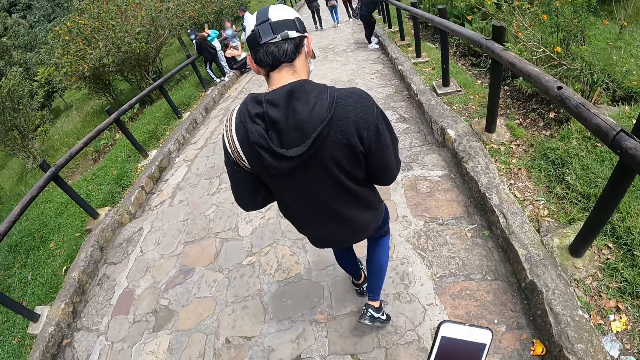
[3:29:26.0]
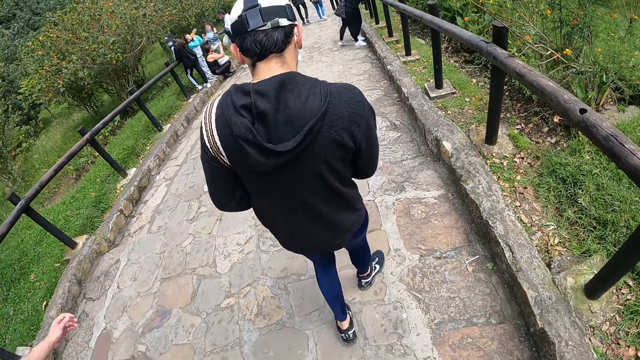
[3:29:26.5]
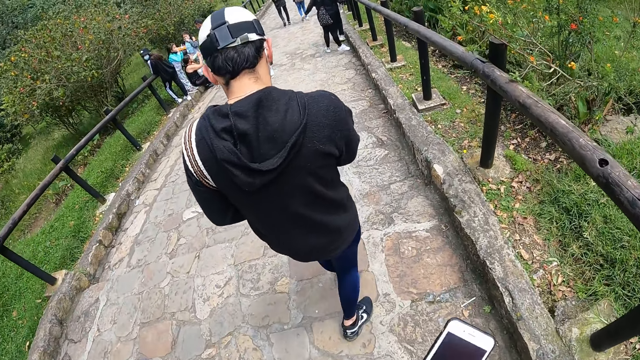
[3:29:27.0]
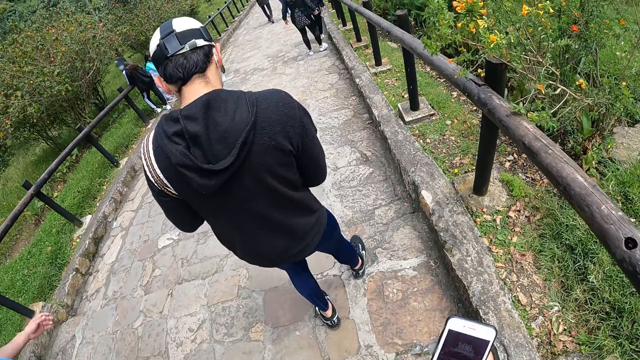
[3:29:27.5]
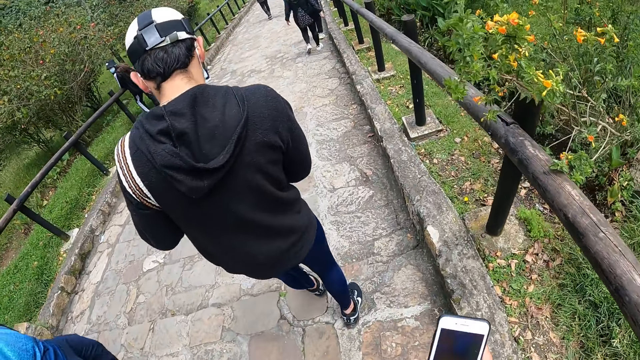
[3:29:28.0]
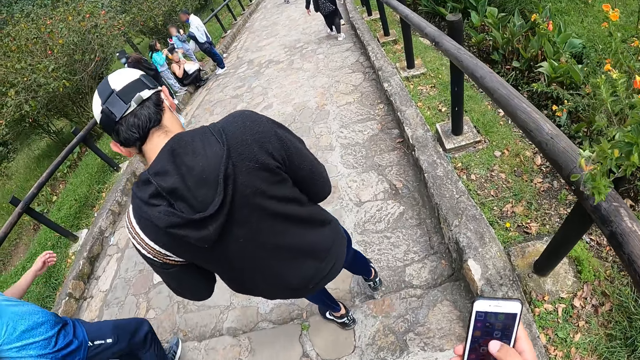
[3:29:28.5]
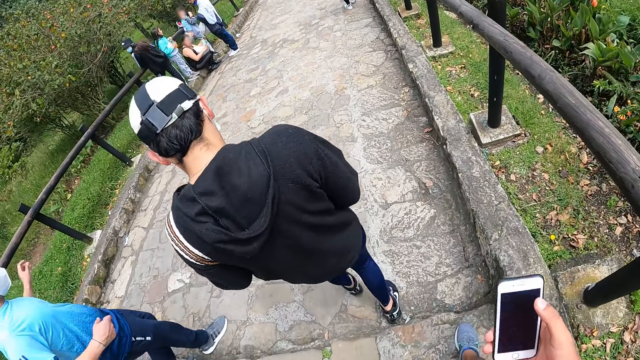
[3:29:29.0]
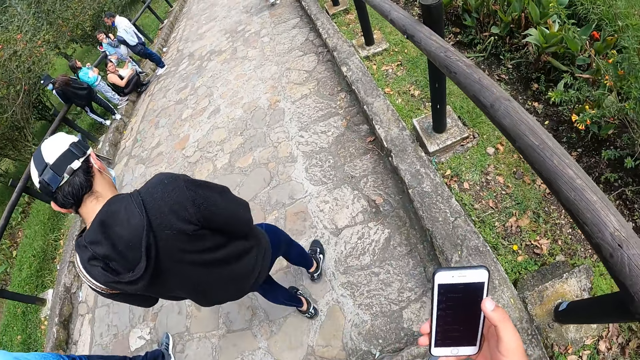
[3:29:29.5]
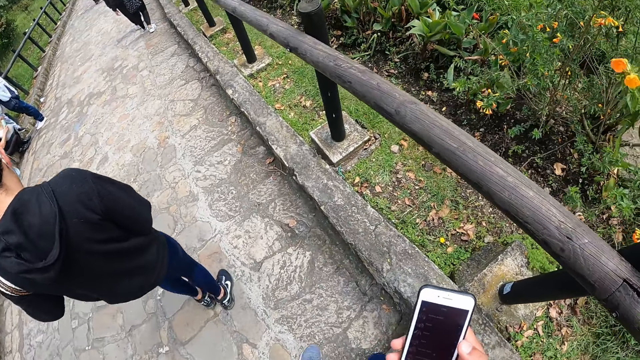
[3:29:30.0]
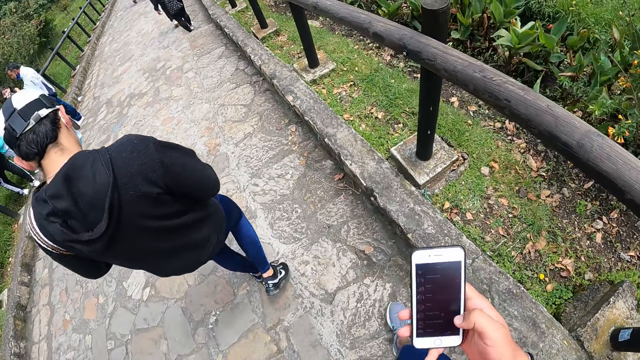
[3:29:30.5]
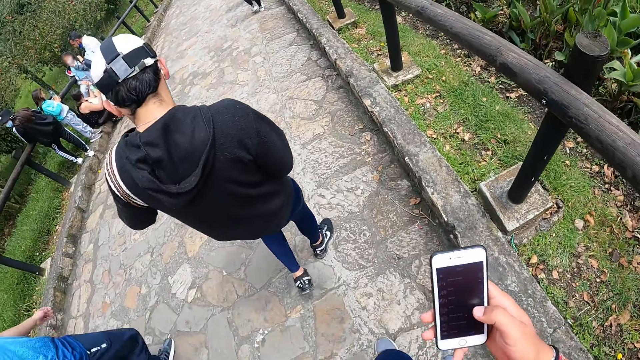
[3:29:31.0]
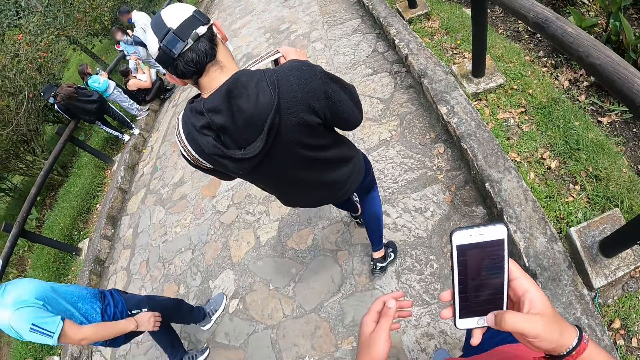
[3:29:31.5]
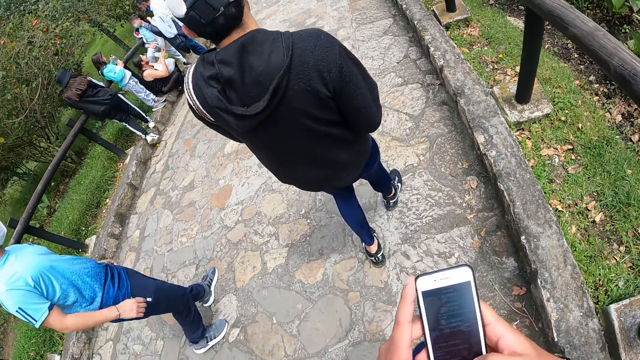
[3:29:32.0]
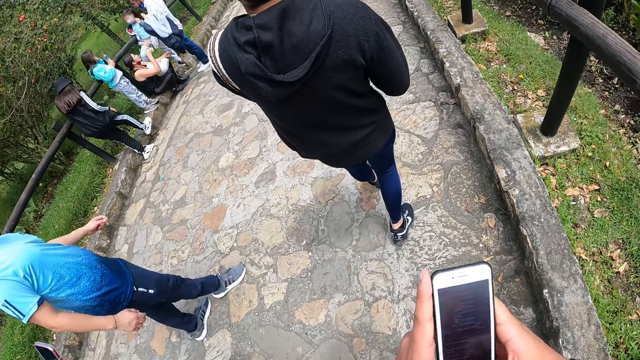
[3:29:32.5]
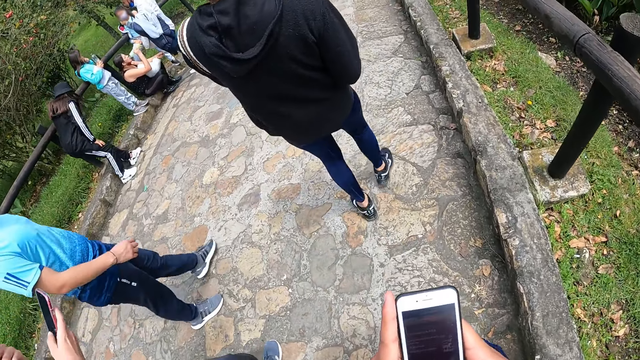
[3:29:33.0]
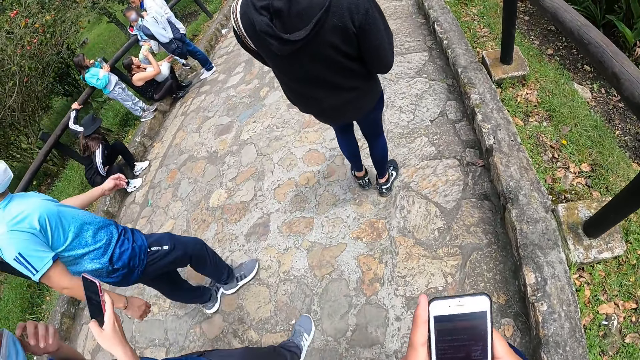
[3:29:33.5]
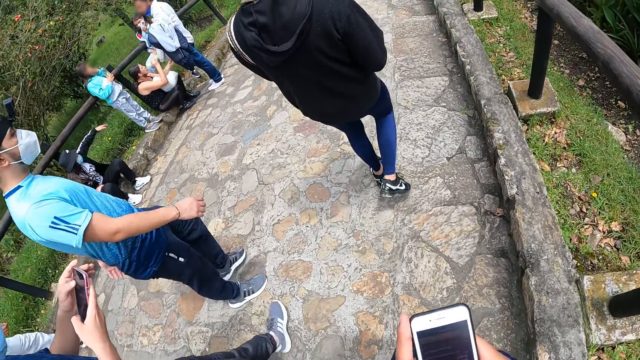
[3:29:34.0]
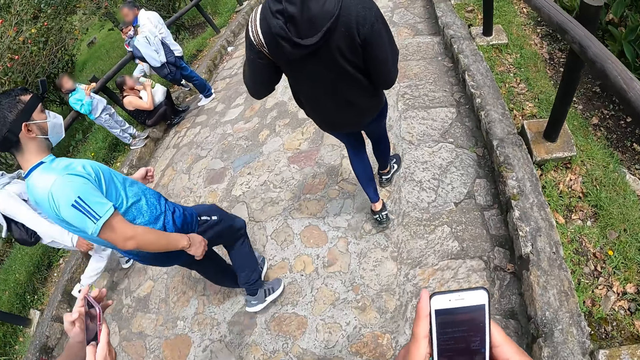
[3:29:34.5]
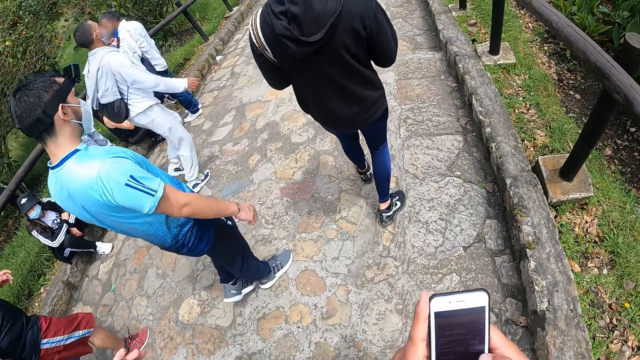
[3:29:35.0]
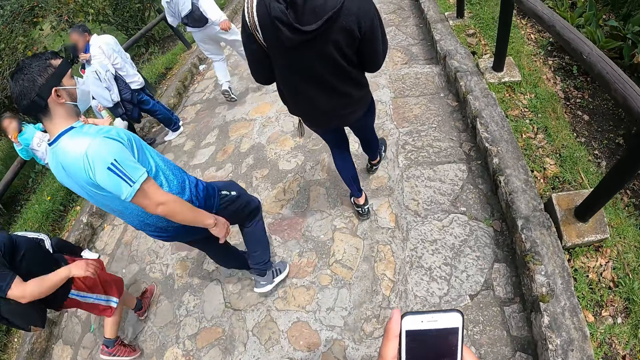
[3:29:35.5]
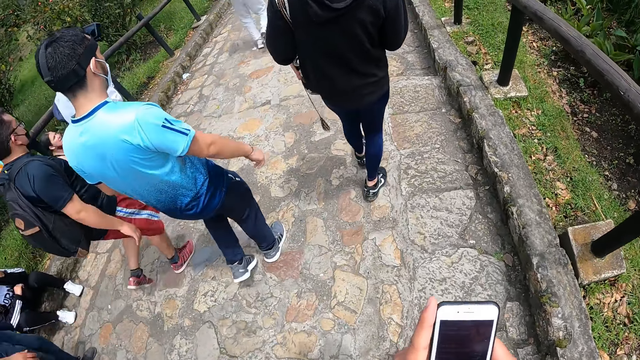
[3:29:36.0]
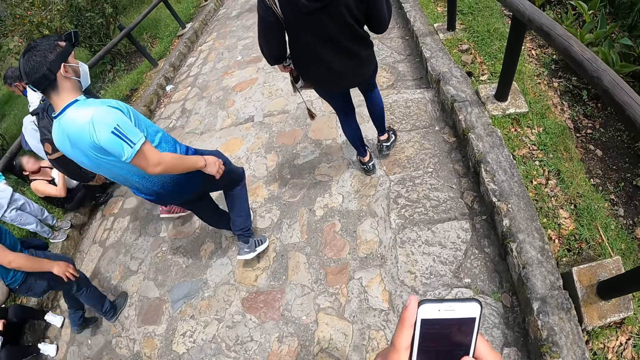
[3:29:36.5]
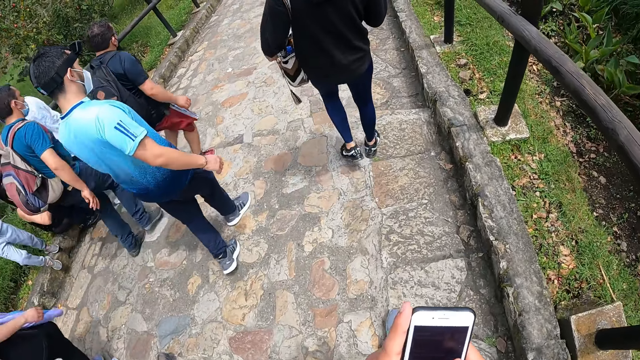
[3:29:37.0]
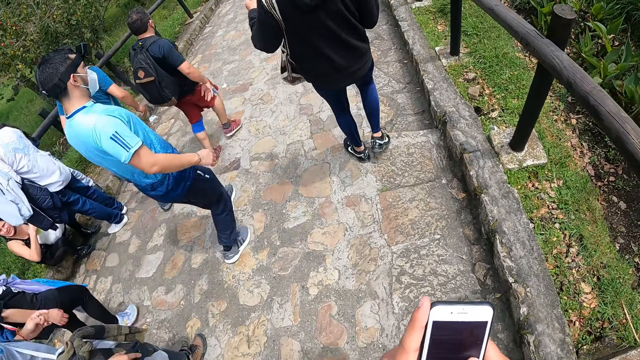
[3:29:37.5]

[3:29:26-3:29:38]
The camera wearer holds a phone in his right hand. He looks at the phone. He scrolls the phone. He presses the phone with his hands.

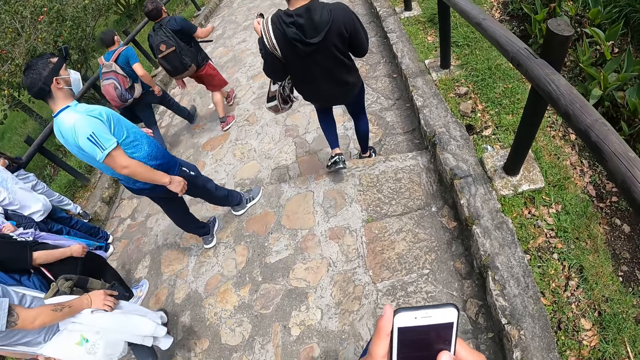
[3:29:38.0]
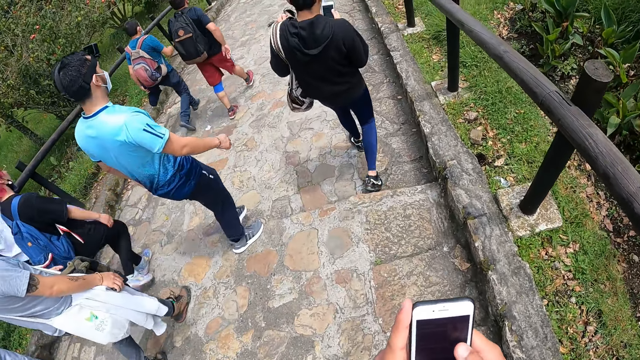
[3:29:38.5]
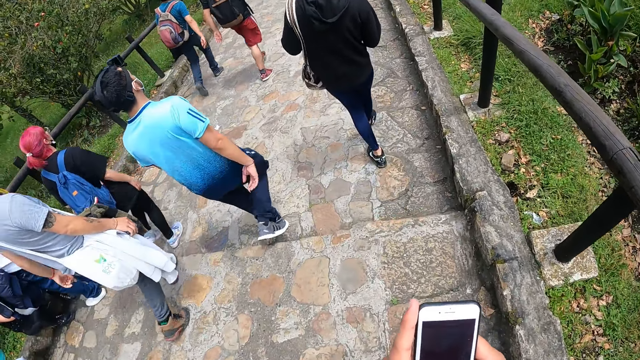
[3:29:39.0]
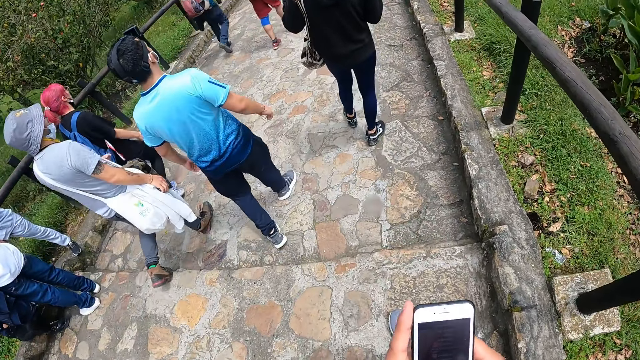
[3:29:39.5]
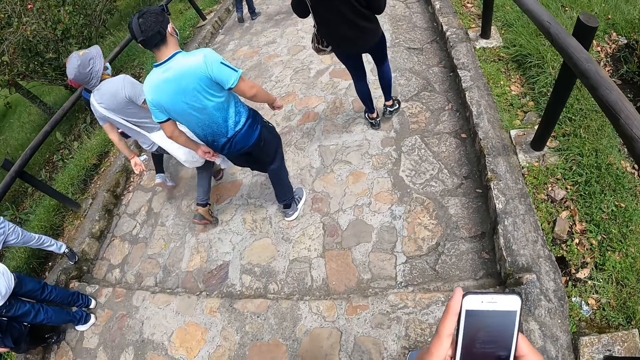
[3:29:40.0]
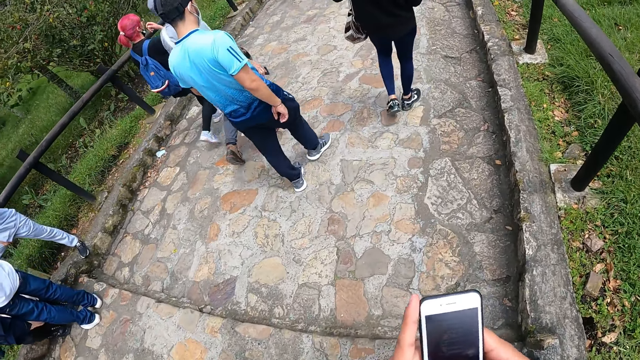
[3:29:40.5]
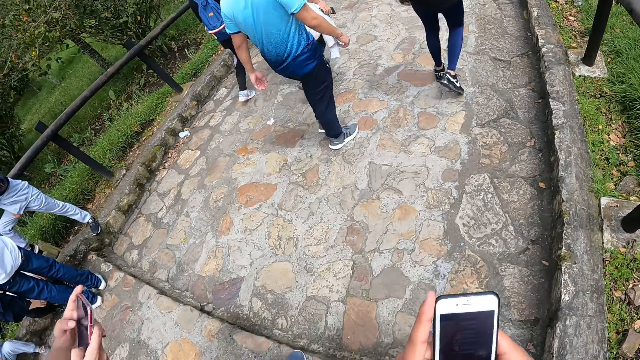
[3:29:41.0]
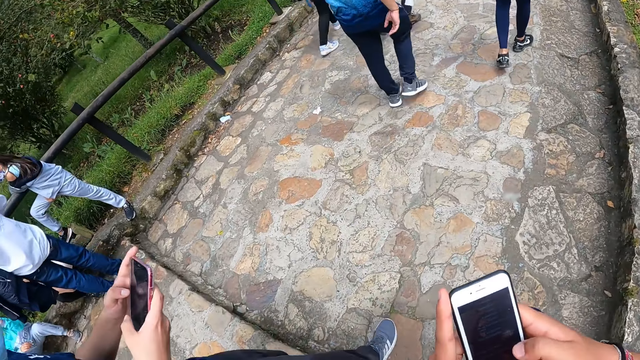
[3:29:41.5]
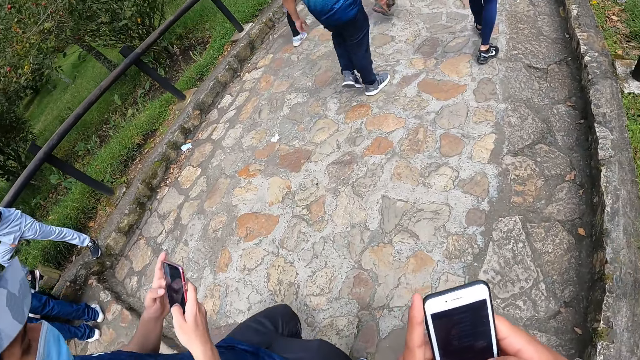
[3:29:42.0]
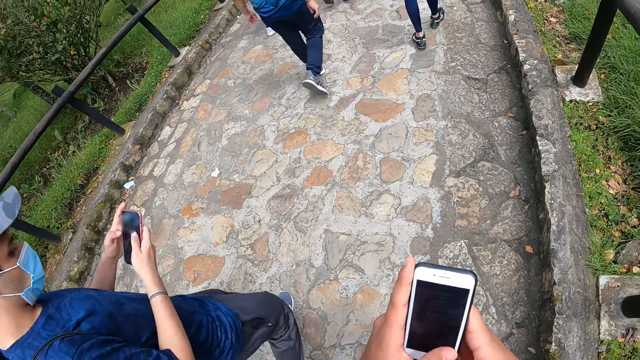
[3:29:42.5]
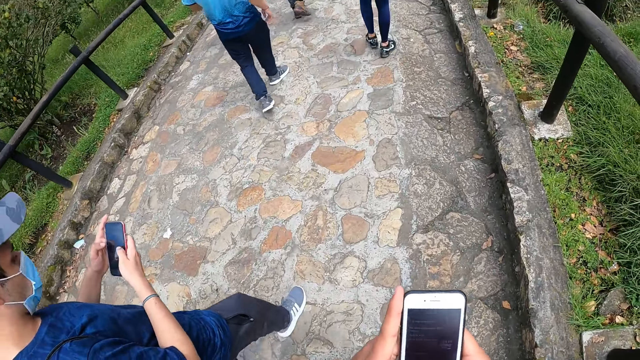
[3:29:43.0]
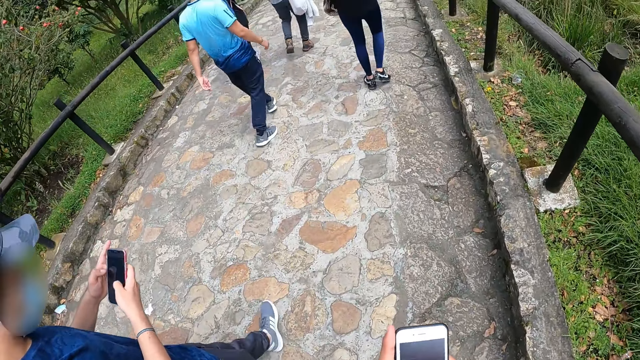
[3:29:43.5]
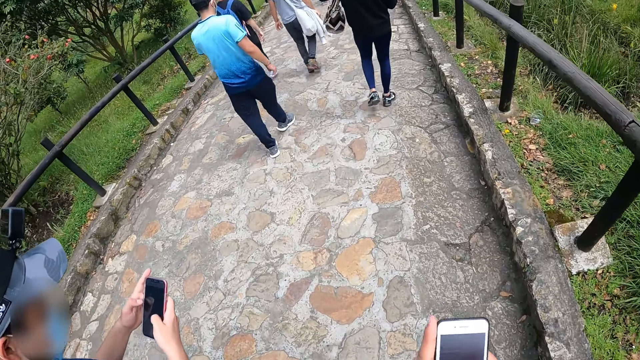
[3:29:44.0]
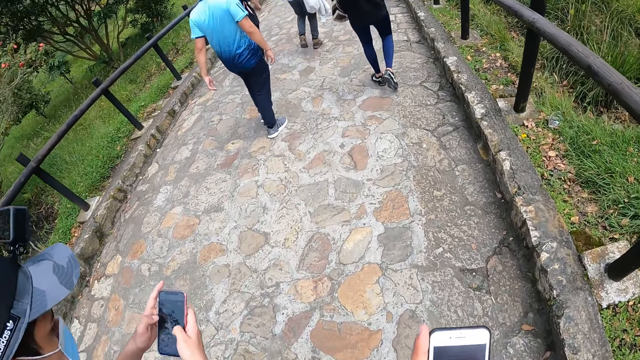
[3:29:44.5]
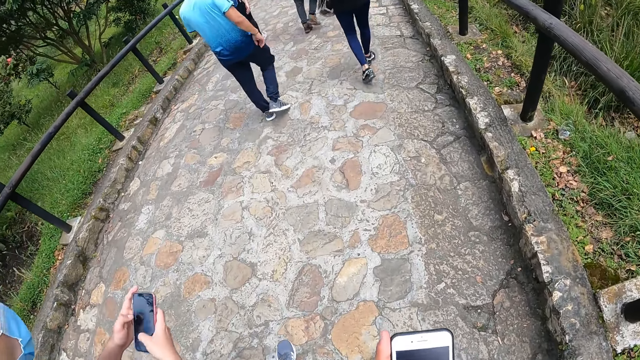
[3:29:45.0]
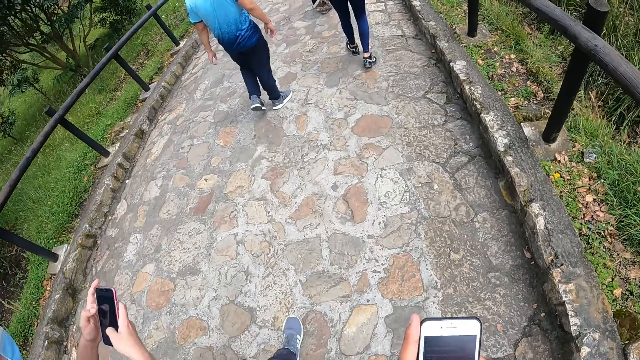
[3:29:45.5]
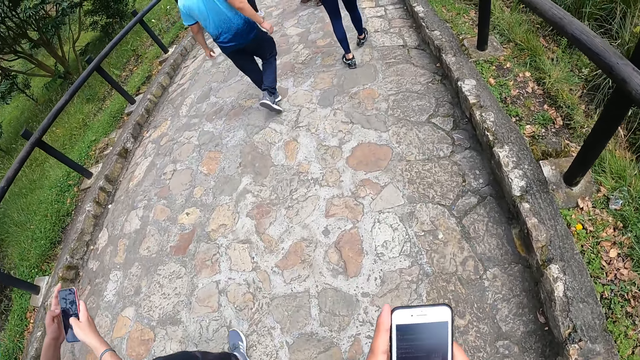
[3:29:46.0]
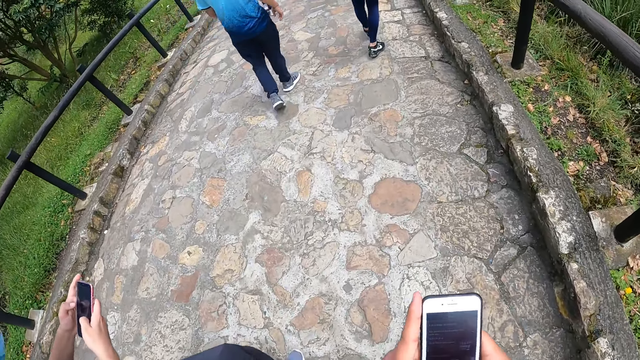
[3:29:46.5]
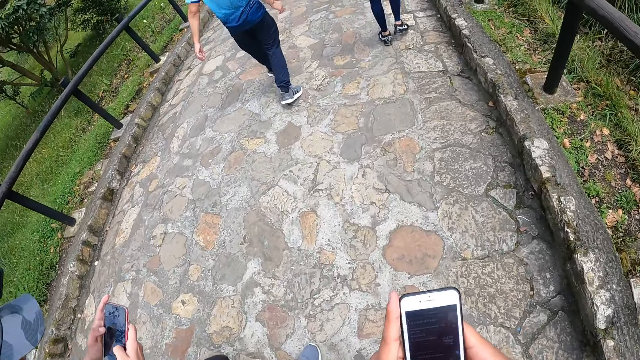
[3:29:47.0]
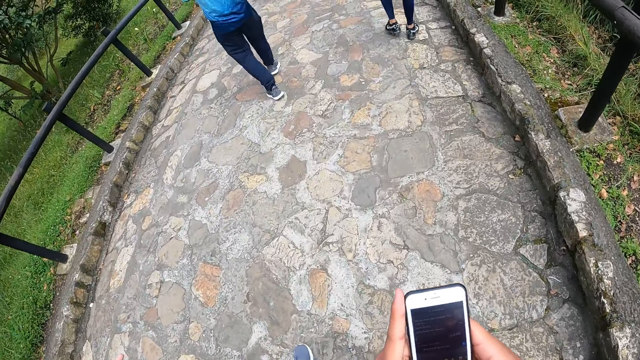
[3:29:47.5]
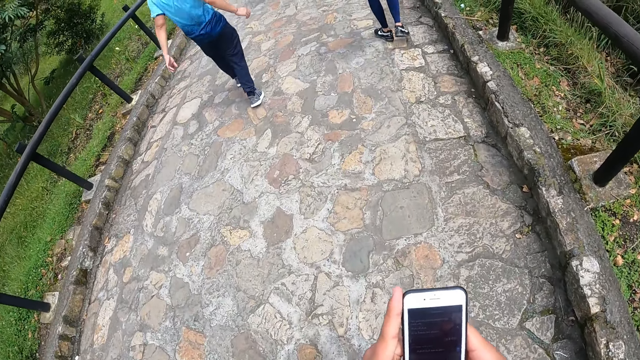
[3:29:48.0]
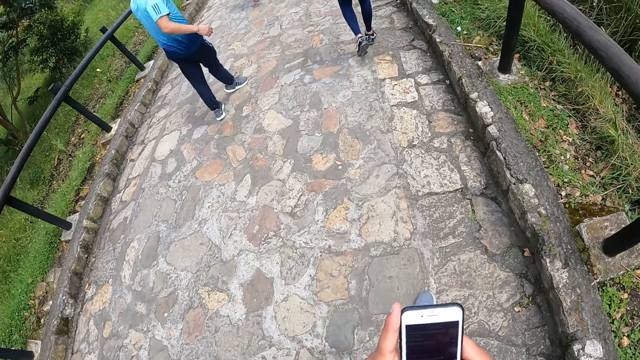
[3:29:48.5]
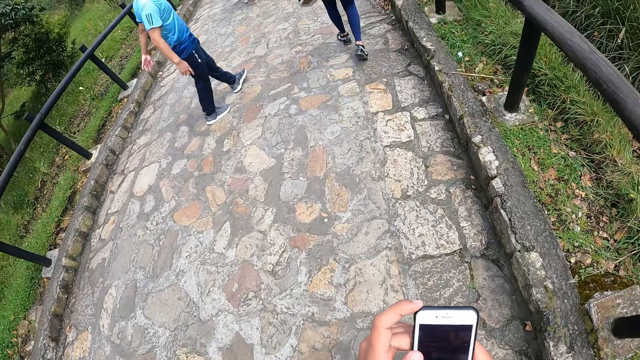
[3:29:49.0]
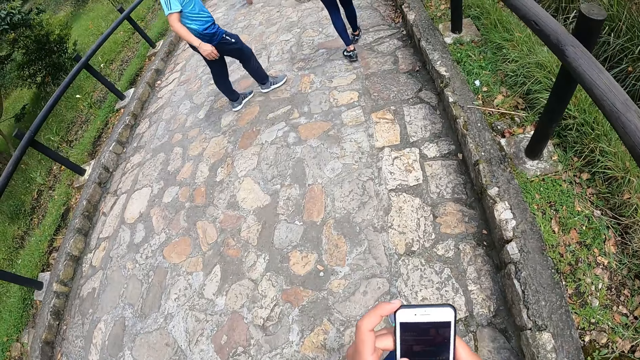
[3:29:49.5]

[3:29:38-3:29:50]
The man presses a phone with his hands. The man uses the phone.
